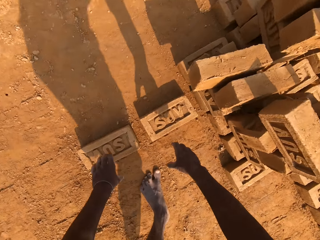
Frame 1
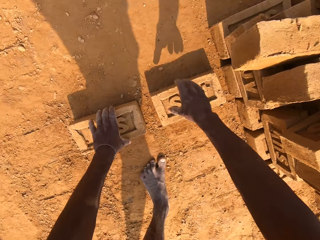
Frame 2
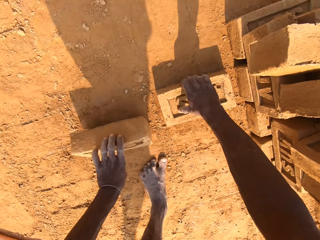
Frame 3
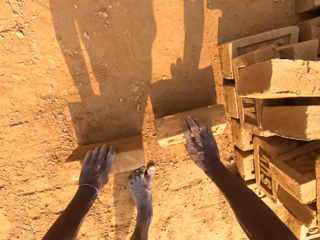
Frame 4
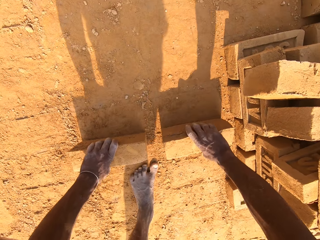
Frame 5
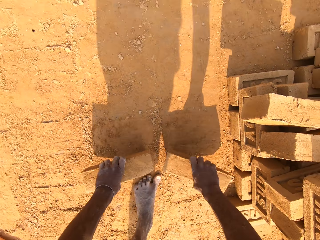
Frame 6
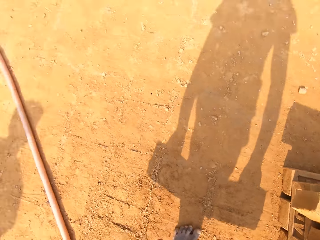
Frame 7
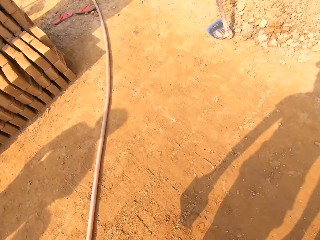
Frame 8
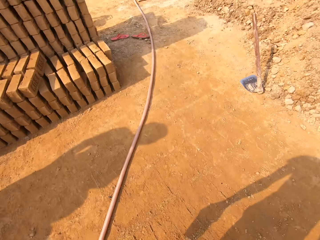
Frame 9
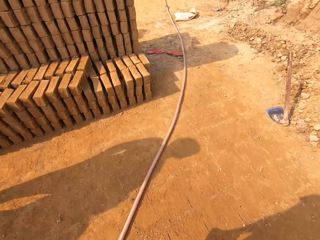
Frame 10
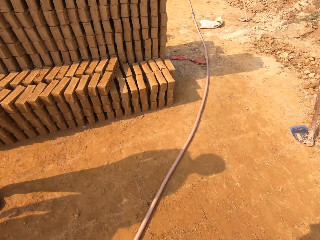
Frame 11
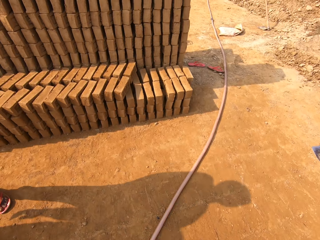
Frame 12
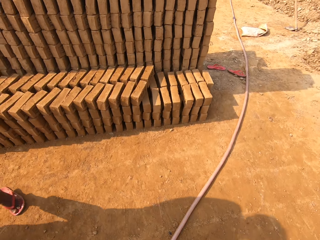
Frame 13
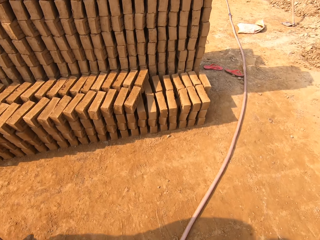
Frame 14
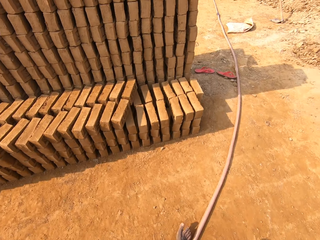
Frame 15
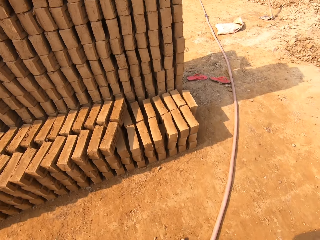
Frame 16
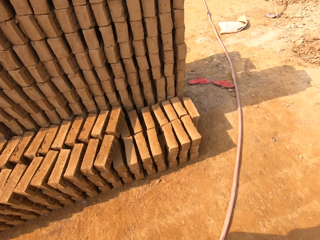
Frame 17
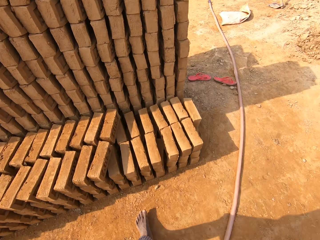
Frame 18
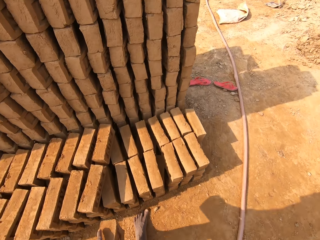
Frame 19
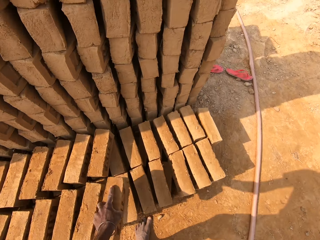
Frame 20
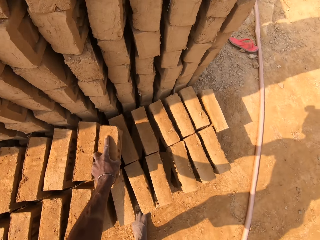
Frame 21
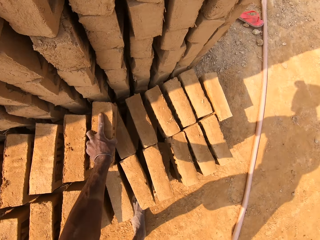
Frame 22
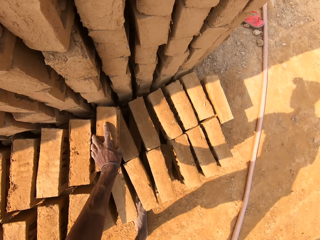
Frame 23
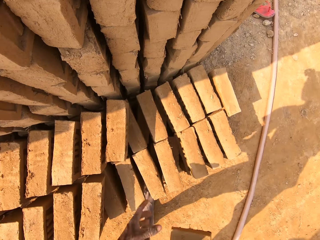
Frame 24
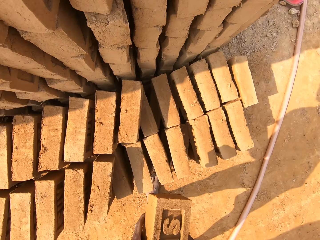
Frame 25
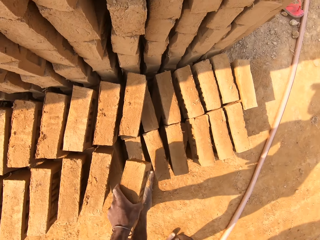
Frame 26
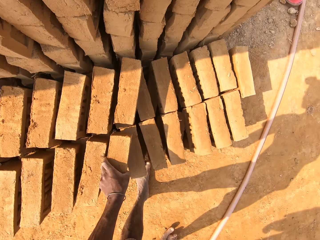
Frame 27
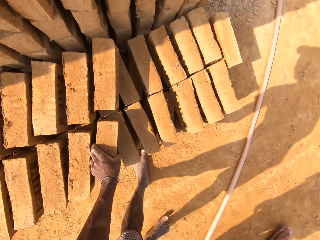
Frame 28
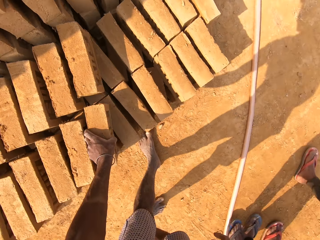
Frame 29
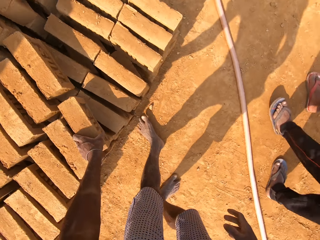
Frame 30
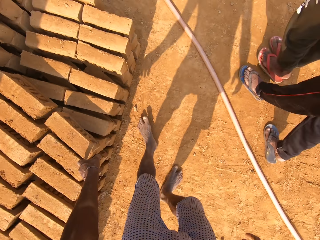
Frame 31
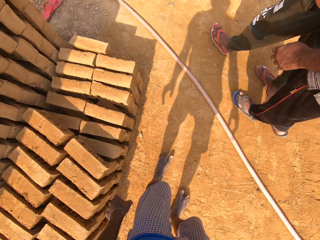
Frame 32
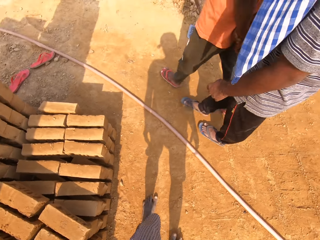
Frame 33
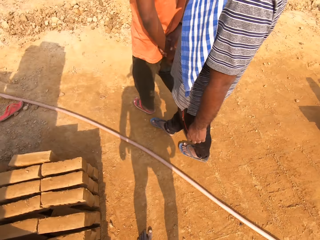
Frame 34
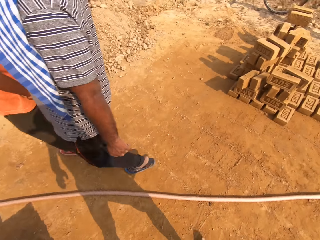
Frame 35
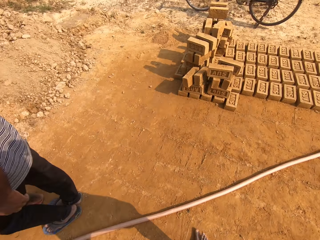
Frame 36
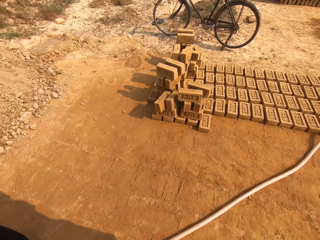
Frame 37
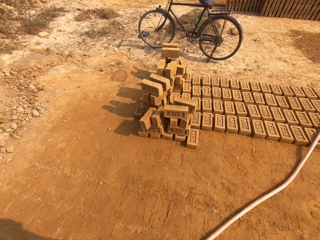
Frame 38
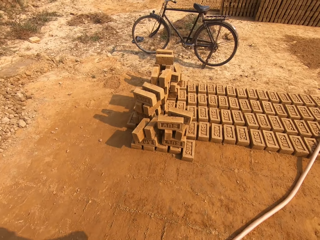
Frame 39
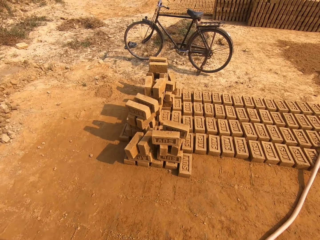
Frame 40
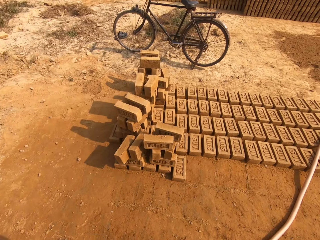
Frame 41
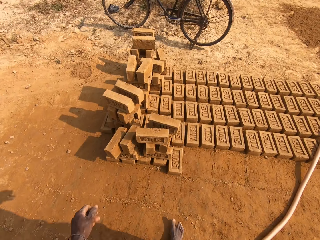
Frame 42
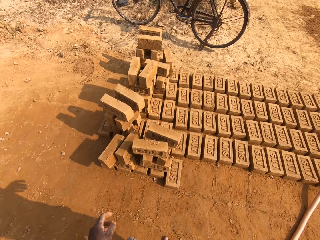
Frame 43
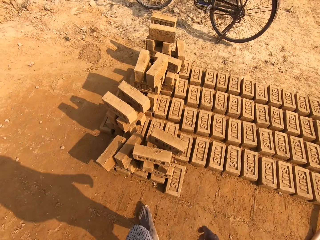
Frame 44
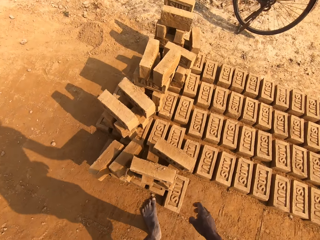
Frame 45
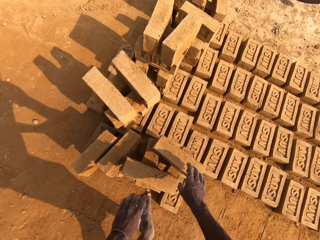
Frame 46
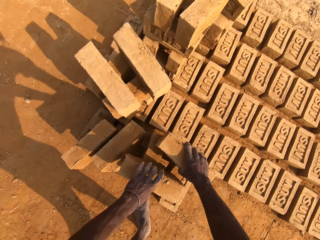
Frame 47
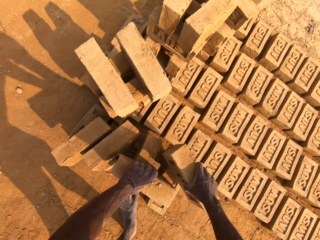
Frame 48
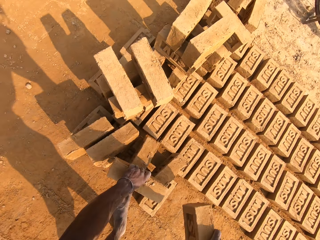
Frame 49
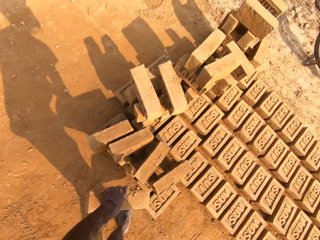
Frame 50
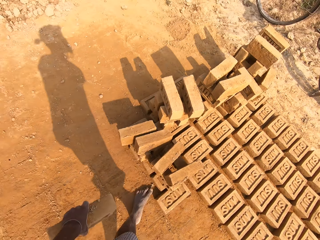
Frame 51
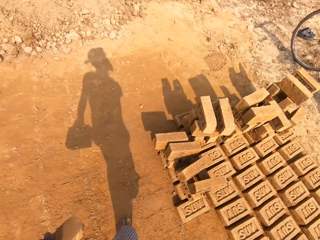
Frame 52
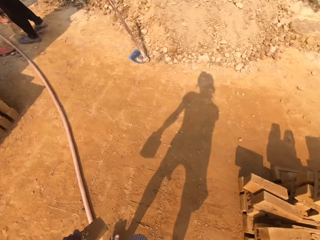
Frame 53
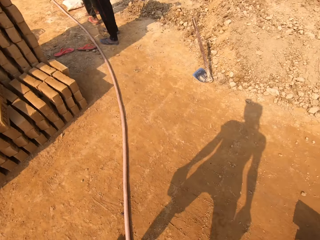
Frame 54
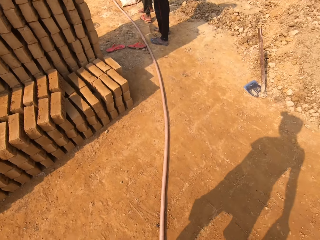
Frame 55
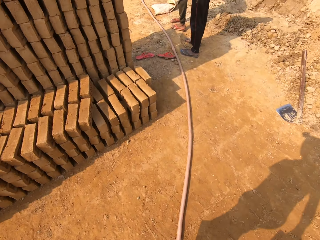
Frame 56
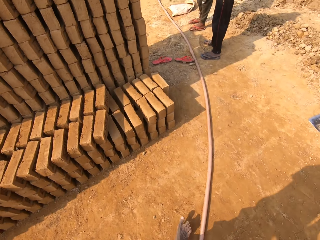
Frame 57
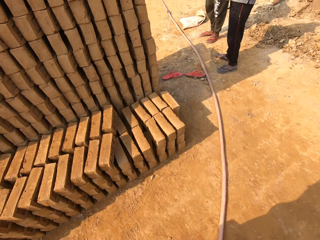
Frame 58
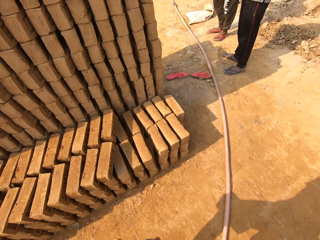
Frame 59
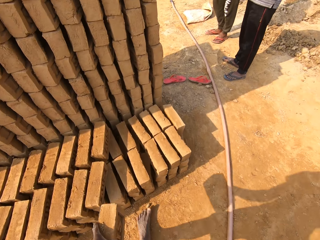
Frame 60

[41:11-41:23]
The camera wearer picks up bricks from the ground with both hands. He walks in the field. He drops the brick on the arranged brick with his left hand. He arranges the bricks. He drops the brick on the arranged brick with his left hand again. He interacts with several people. A man walks around. Another man walks around. The camera wearer walks in the field. He picks up bricks with both hands from the arranged brick on the ground. He walks in the field.

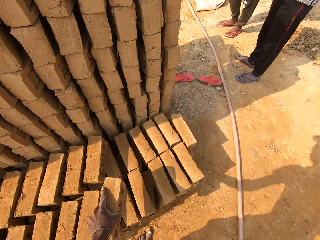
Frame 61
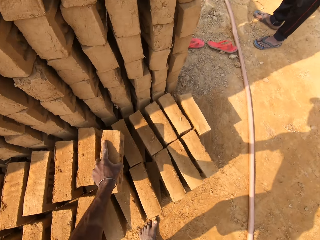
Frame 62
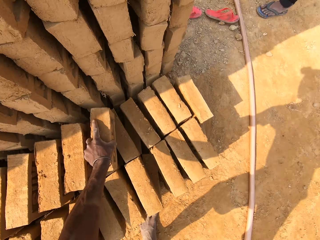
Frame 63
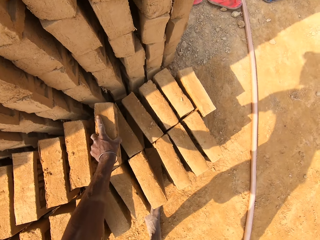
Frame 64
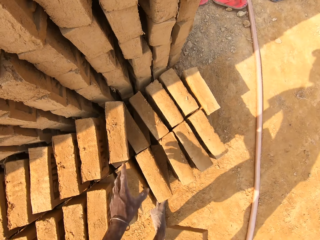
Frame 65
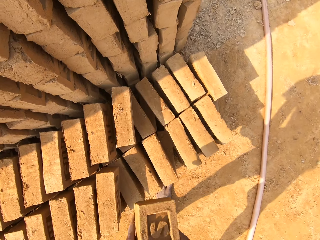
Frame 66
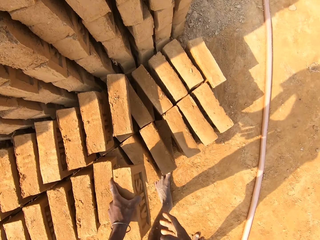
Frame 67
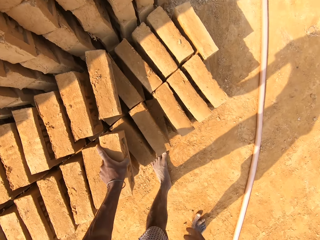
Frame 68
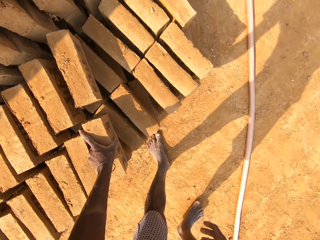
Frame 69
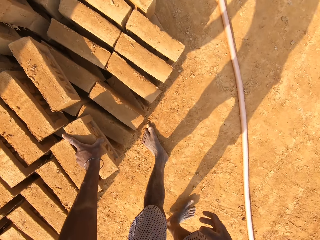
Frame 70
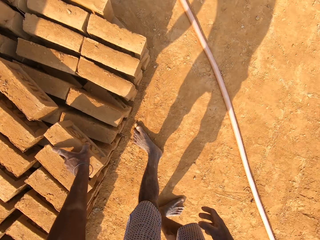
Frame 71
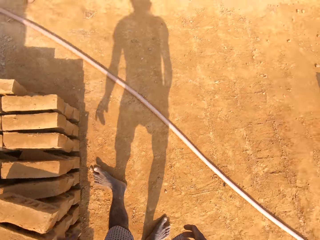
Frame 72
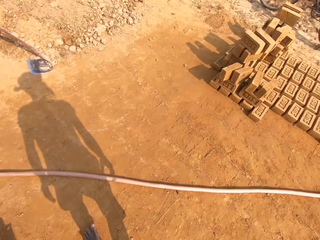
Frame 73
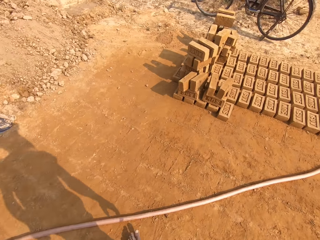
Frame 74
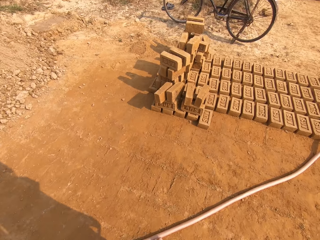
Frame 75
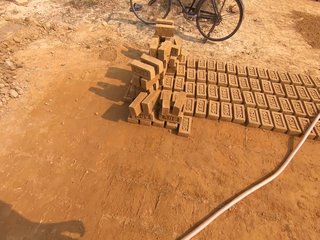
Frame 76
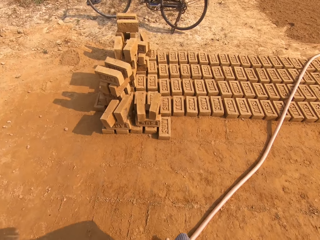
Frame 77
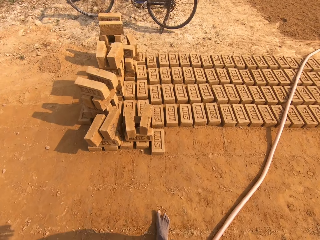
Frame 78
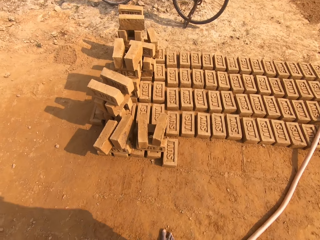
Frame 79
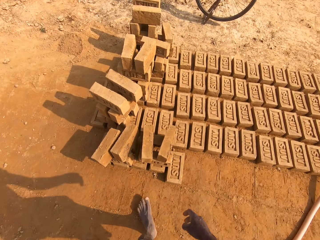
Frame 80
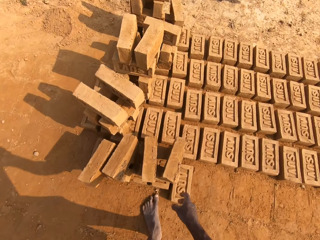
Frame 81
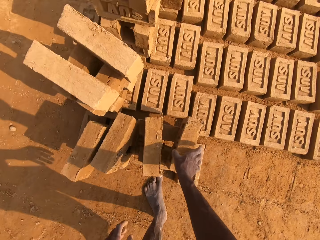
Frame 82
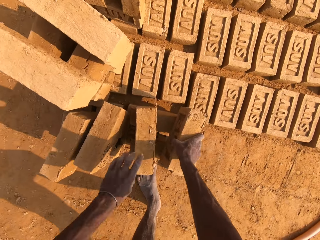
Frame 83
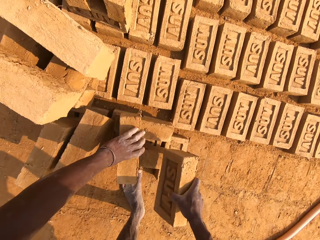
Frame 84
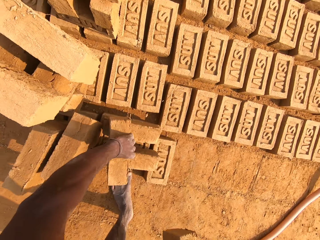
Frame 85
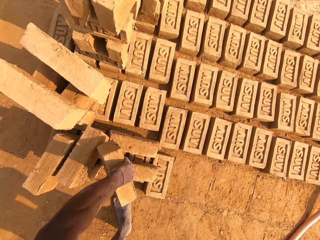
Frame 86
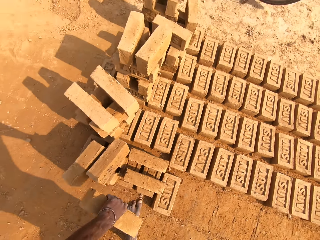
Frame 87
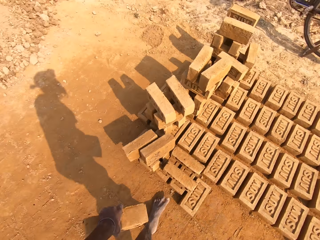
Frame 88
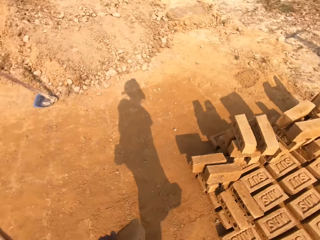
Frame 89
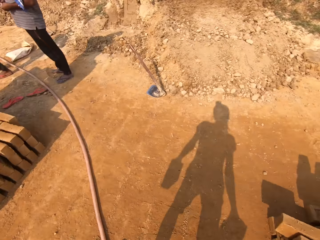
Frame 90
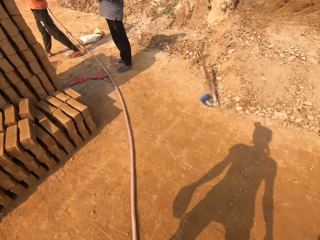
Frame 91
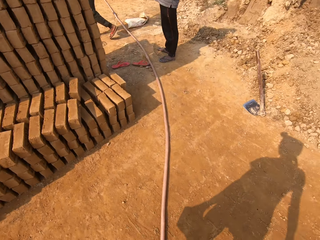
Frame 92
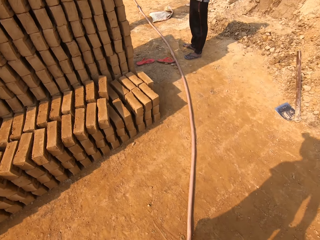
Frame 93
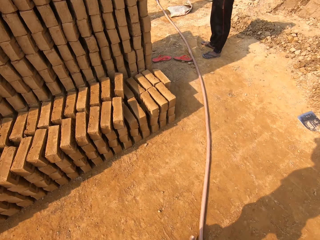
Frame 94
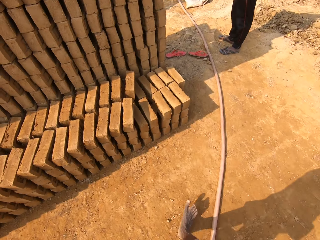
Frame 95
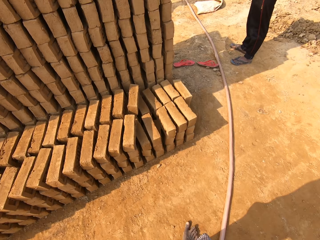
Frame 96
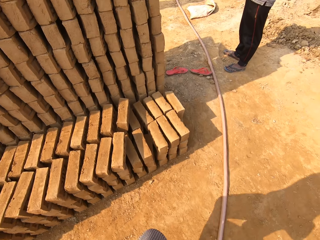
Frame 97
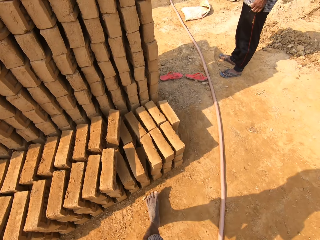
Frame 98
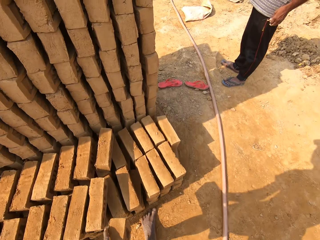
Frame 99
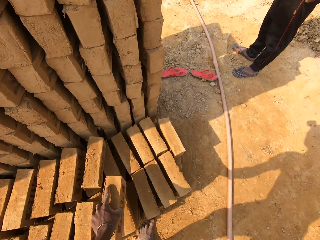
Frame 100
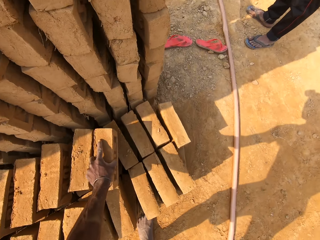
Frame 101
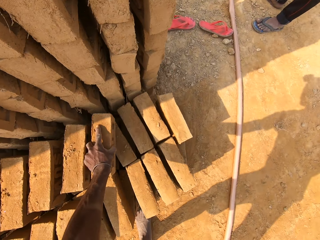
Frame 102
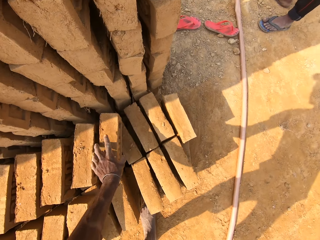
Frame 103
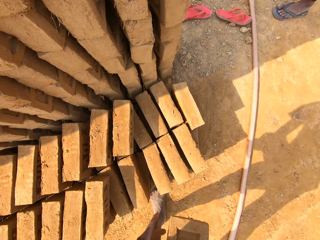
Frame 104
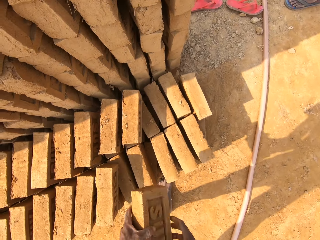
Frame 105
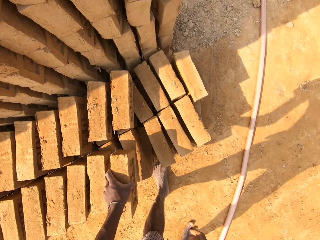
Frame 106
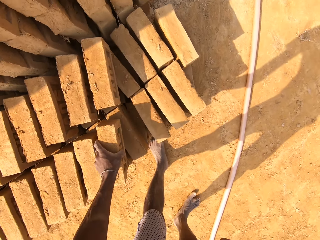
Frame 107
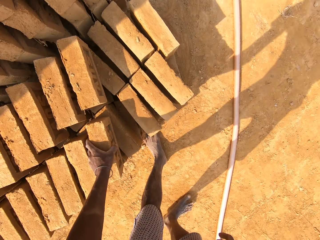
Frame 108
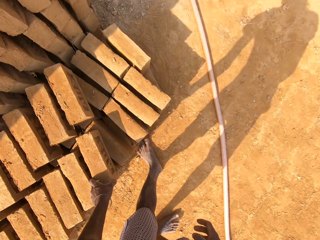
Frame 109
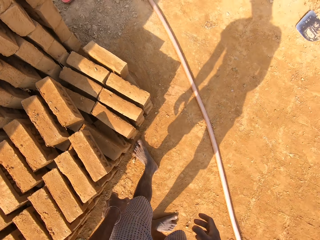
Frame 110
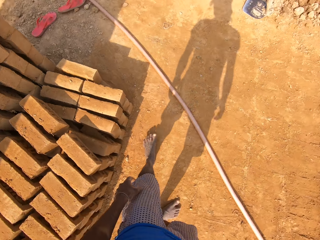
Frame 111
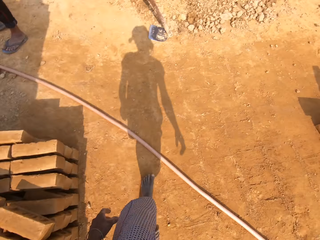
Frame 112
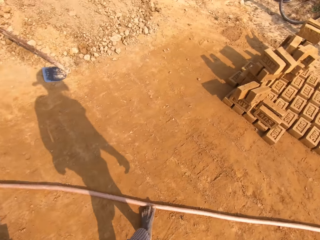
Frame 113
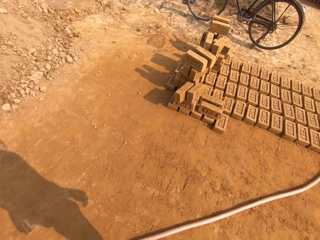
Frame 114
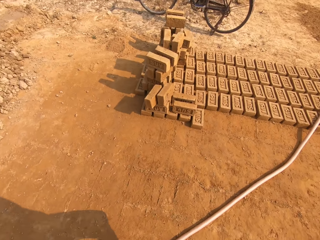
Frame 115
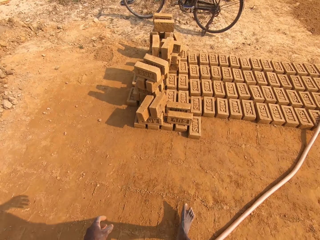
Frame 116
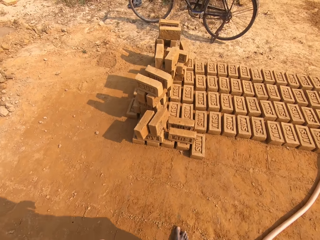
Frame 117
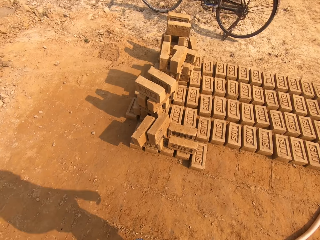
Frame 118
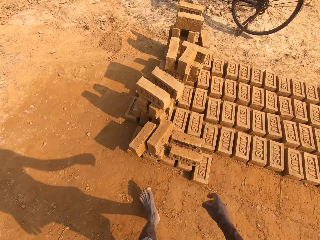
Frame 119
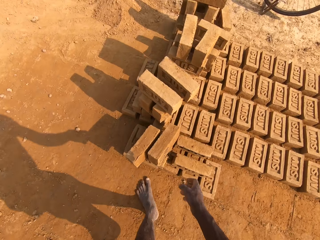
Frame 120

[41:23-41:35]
The camera wearer drops the brick on the arranged brick with his left hand. He arranges the brick. He drops the brick on the arranged brick with his left hand again. He walks in the field. He picks up bricks with both hands from the arranged brick on the ground. He walks in the field. He drops the brick on the arranged brick with his left hand and arranges the brick. He drops the brick on the arranged brick with his left hand again. He walks in the field.
